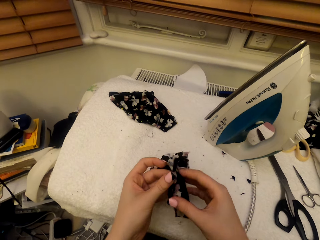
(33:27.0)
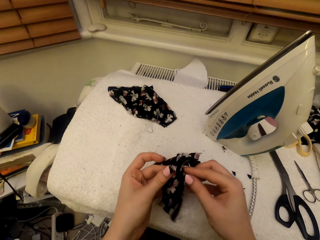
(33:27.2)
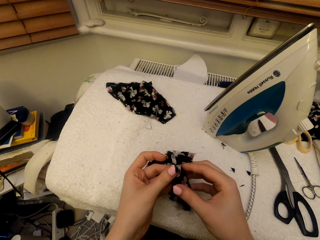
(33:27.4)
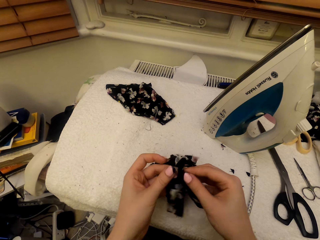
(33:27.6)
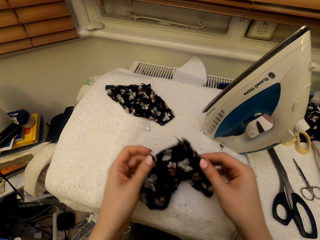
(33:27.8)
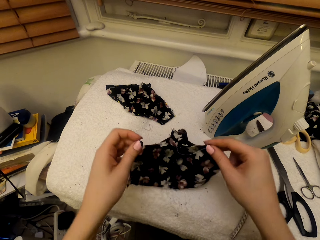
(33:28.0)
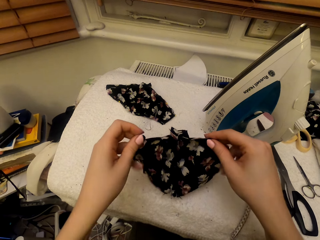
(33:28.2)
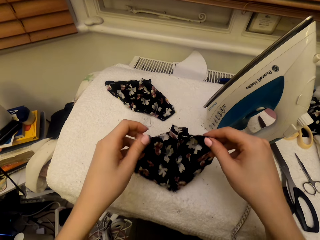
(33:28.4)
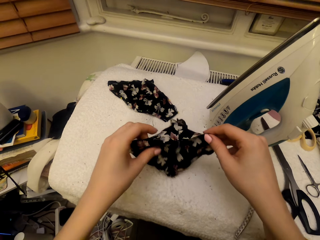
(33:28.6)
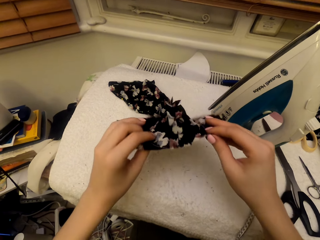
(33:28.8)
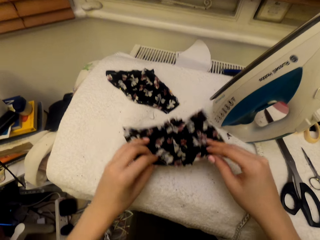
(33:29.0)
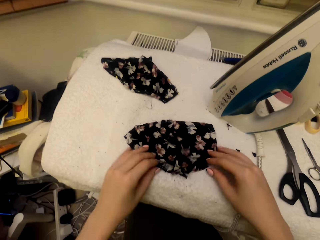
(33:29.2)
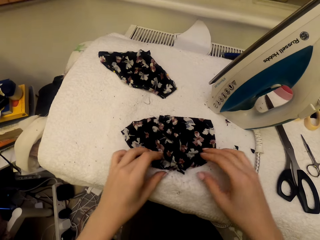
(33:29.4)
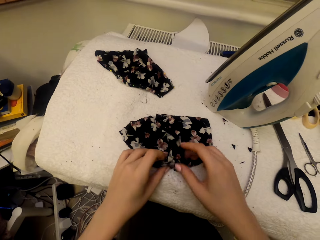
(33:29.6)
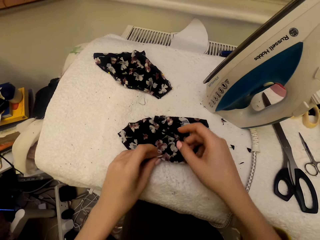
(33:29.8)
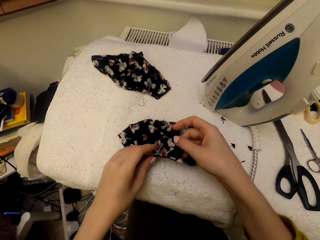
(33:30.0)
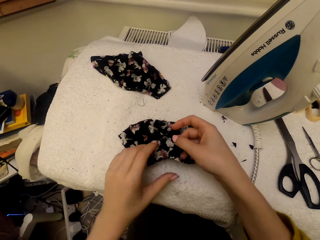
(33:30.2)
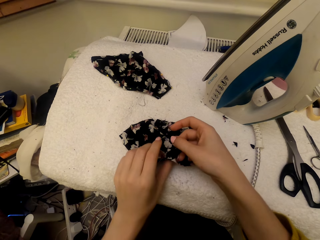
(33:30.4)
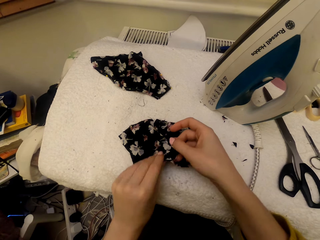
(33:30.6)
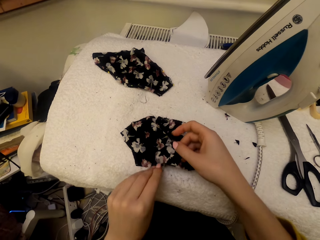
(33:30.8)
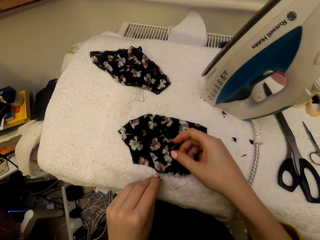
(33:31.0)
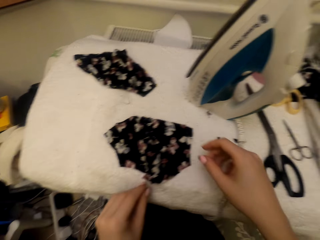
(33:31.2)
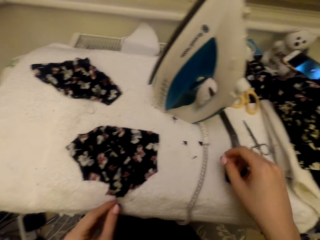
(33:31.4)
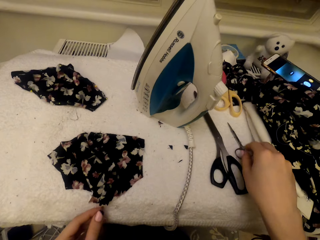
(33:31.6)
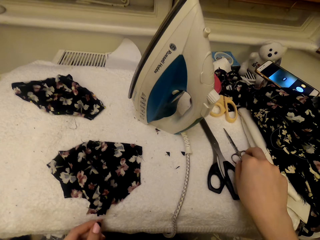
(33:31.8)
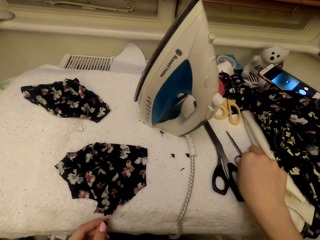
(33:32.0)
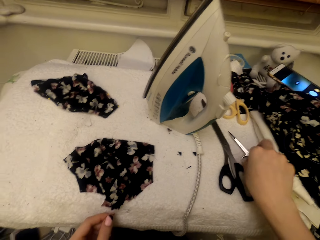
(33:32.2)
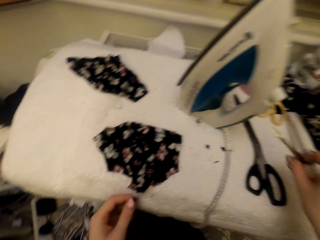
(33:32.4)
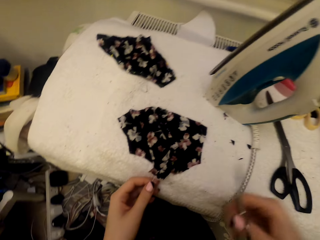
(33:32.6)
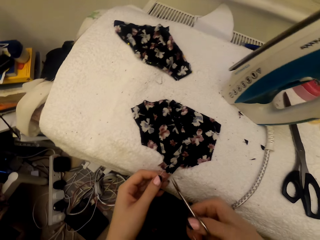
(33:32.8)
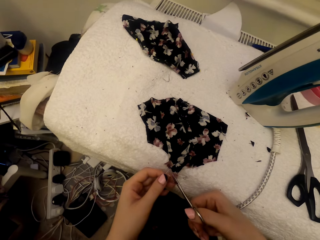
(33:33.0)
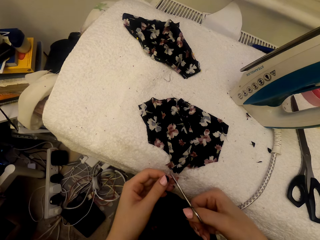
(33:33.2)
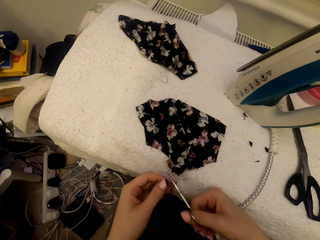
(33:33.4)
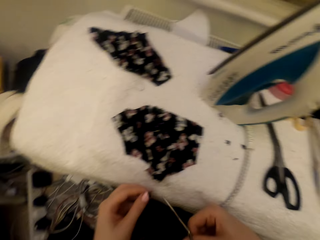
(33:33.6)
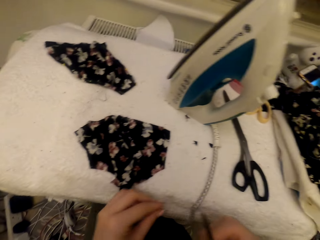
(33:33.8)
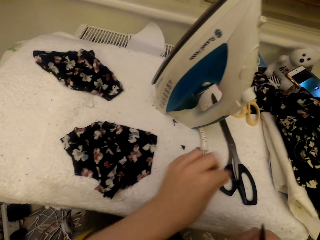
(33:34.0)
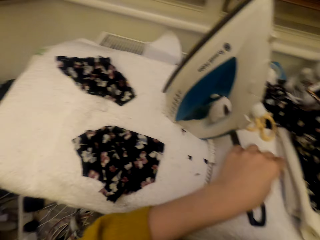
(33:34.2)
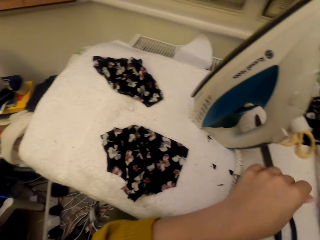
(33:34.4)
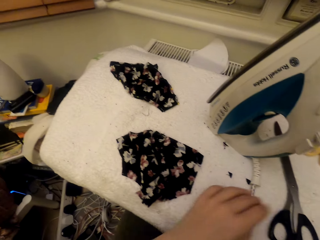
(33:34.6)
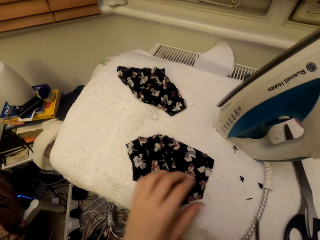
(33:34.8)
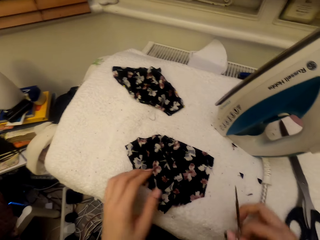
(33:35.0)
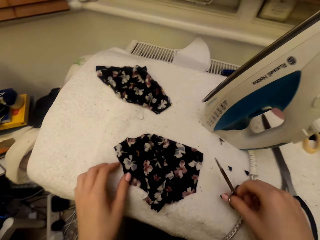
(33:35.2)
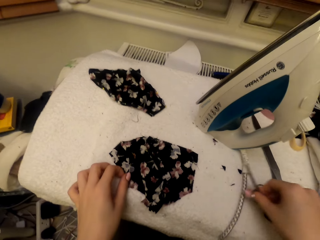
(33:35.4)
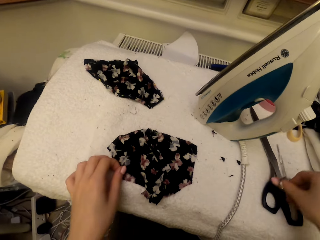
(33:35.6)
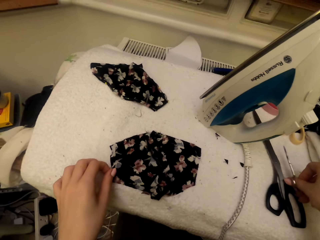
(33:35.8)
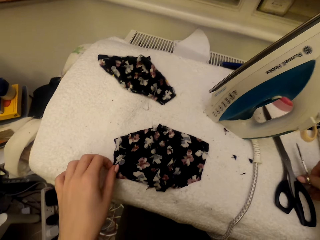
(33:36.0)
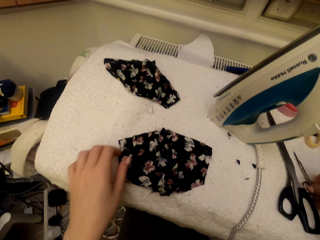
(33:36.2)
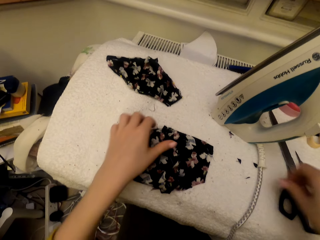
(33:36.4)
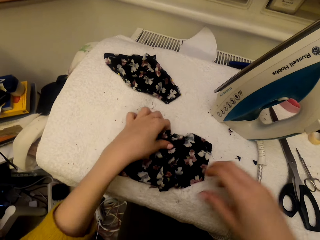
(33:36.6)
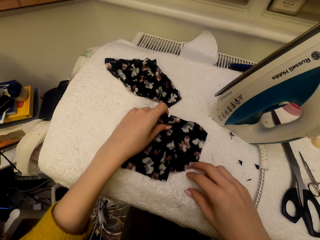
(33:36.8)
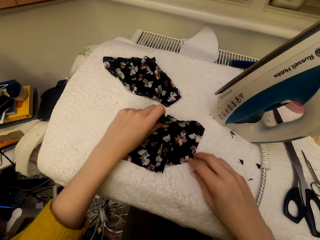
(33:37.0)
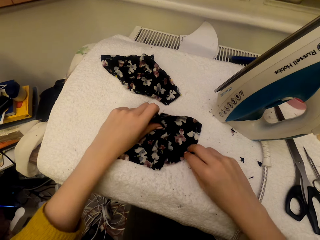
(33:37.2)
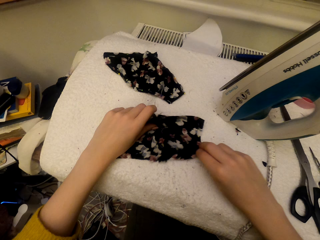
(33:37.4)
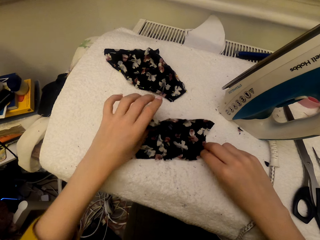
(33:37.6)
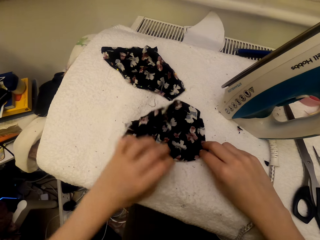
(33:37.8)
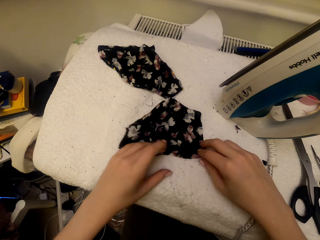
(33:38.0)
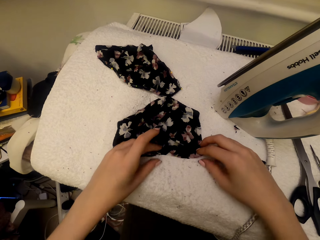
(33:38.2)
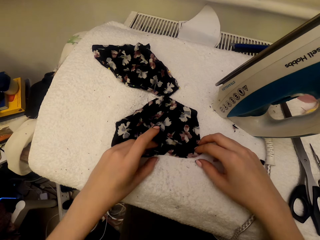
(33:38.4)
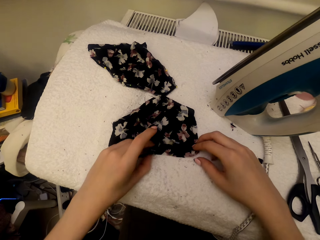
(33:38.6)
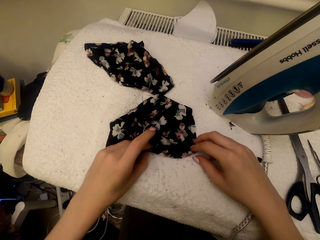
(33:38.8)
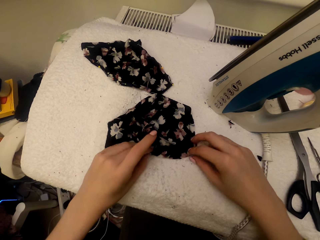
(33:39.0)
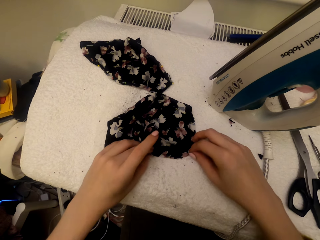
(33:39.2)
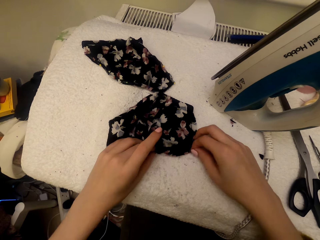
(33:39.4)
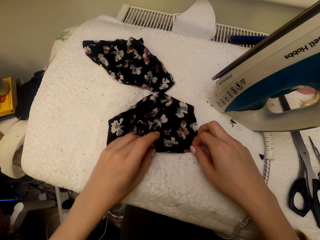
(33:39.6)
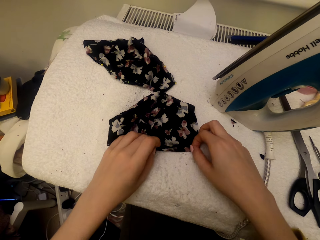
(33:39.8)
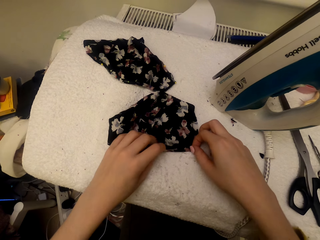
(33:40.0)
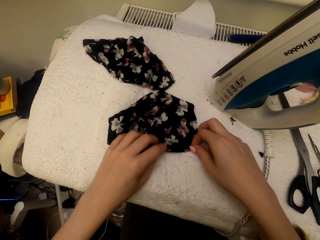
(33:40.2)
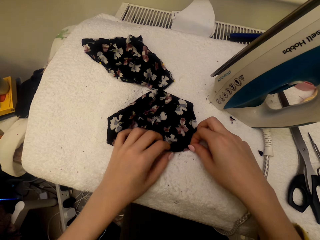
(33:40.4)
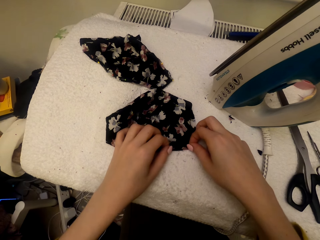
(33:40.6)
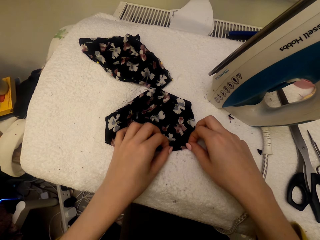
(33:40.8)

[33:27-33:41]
The camera wearer puts the cloth on top of the table. They touch the cloth. They pick the scissors on top of the table. They cut the cloth piece edge using the scissors. They drop the cloth material cut piece on the worktable. They put the scissors on the worktable. They touch the cloth. They adjust the cloth material piece.

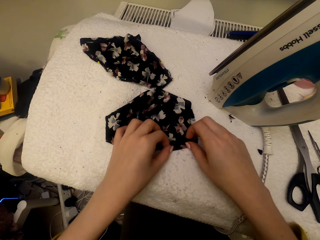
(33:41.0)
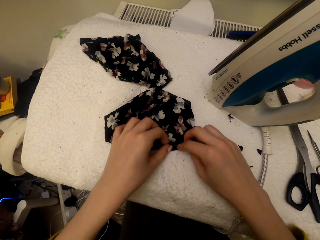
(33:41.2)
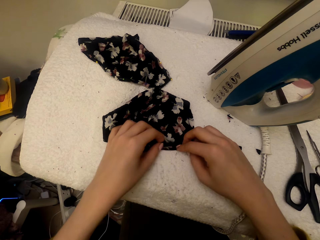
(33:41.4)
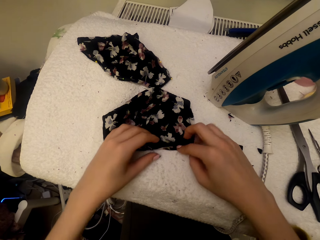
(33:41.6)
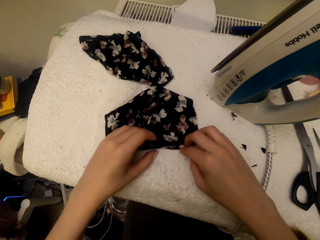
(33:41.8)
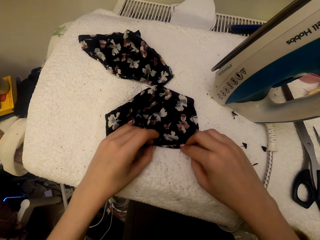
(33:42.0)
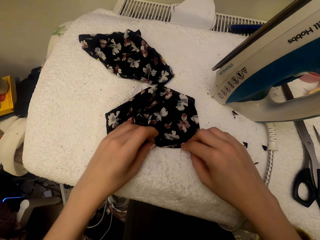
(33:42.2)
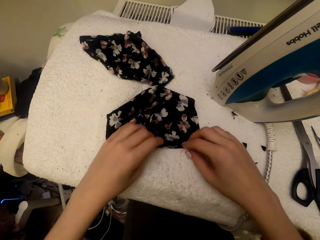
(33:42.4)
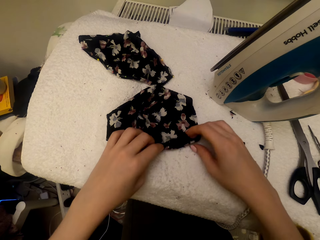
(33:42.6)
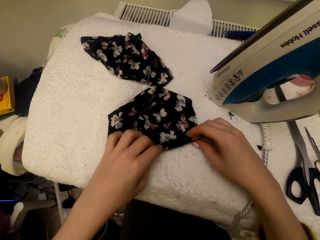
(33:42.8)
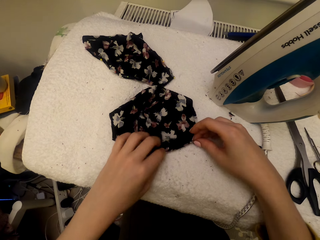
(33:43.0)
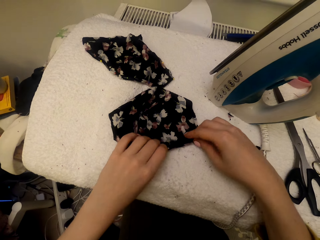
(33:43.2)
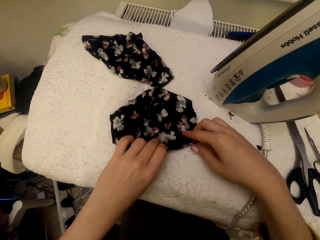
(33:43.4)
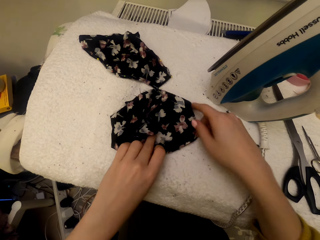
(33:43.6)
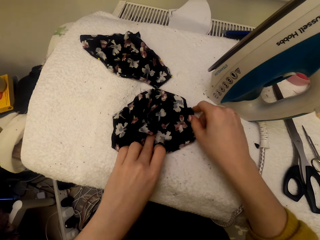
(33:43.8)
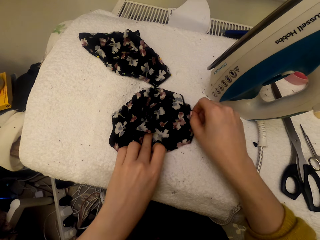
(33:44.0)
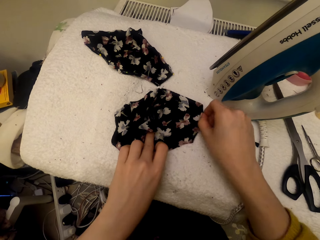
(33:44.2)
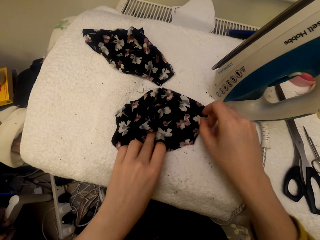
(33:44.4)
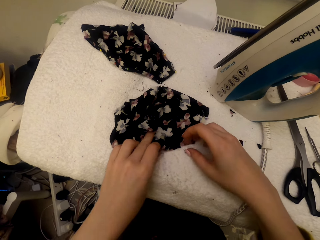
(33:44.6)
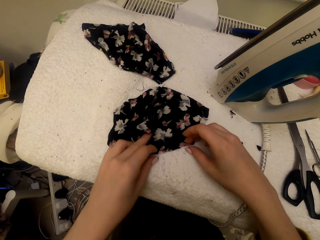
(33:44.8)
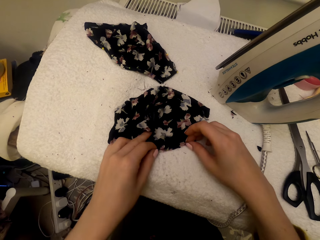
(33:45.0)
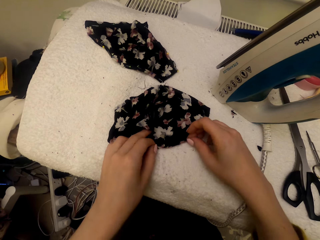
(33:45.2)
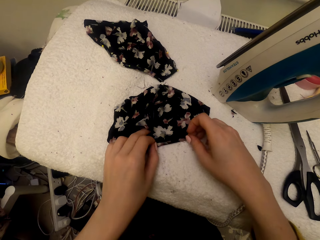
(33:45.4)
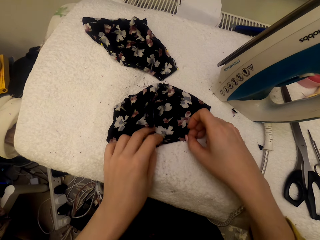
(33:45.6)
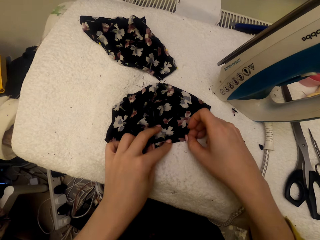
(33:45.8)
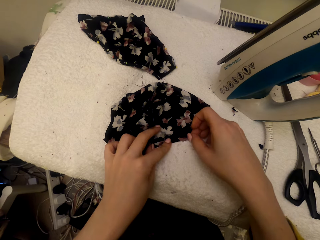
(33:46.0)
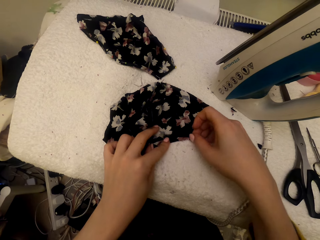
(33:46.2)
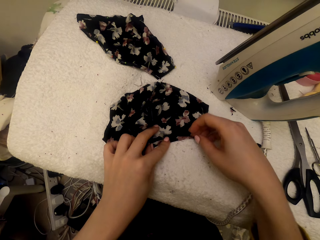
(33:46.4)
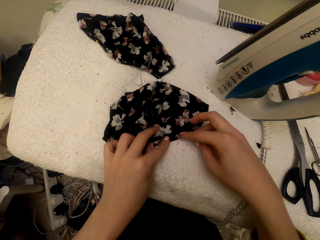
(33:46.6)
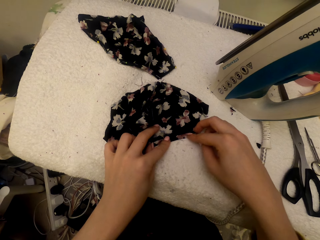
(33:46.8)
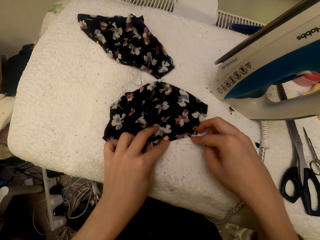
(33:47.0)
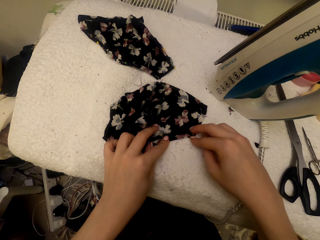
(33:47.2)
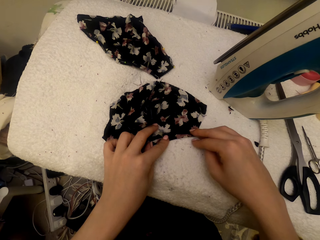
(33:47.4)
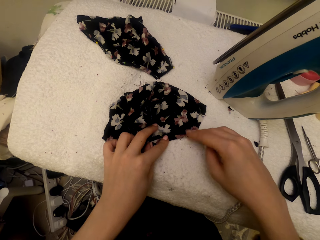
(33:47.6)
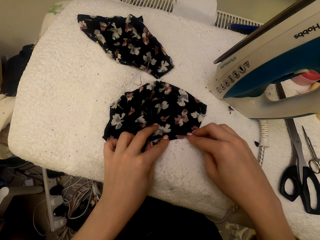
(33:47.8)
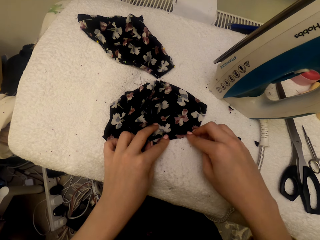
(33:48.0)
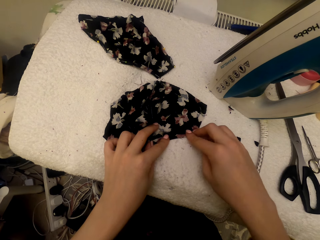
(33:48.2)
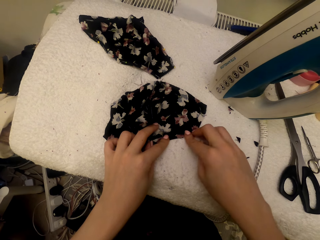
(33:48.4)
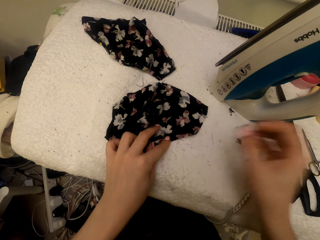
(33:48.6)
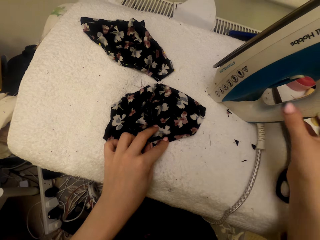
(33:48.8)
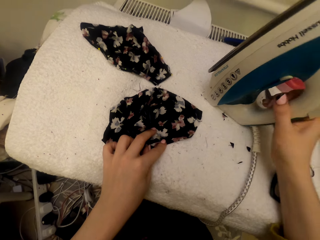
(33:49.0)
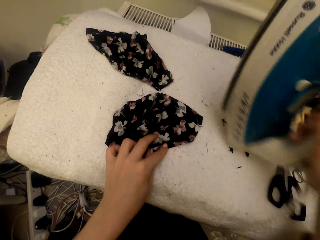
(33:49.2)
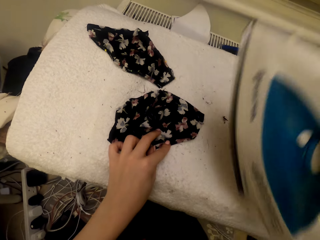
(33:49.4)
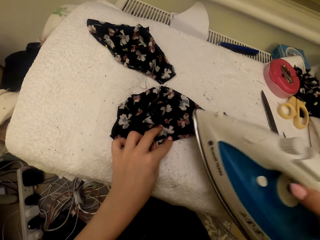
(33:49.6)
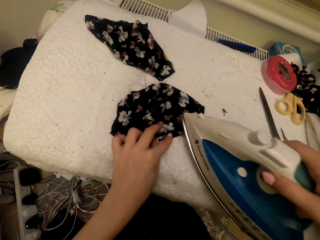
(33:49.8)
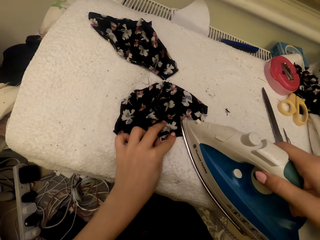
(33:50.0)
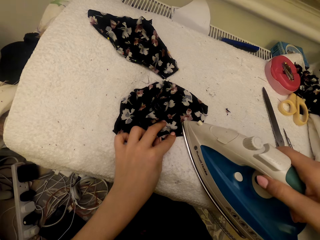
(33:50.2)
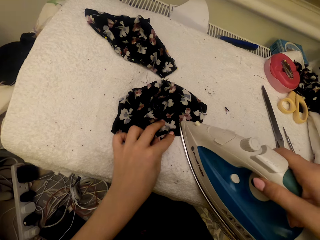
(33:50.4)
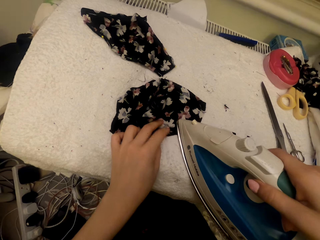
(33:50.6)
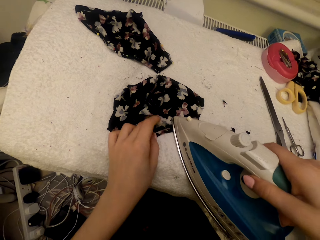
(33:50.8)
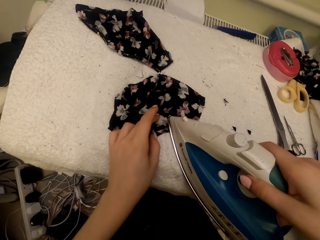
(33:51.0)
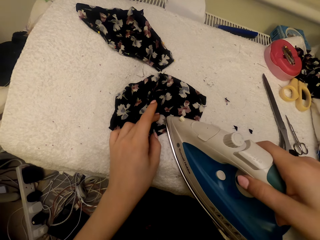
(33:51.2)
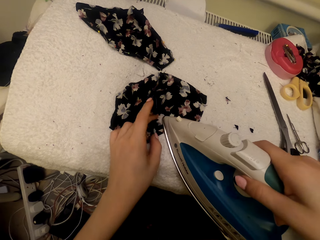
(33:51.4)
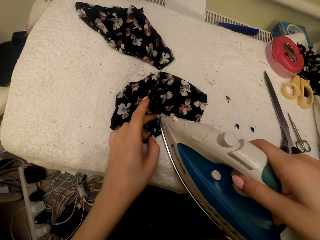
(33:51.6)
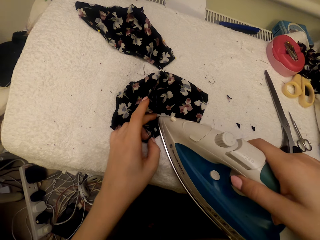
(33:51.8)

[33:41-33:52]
The camera wearer picks a steam iron on the worktable. They iron the cloth material piece with the steam iron.
